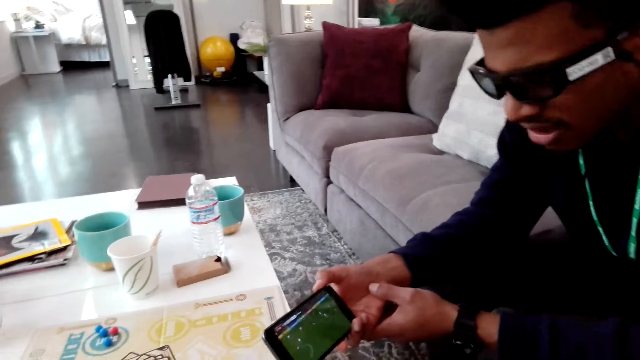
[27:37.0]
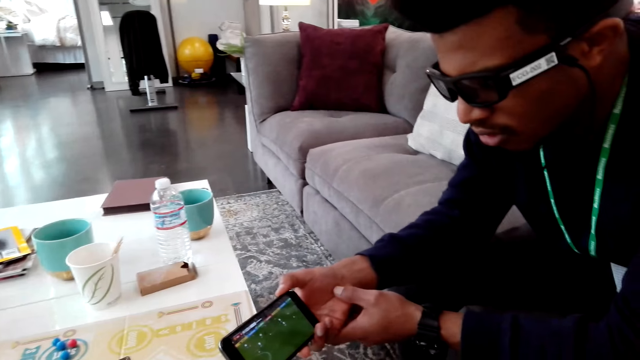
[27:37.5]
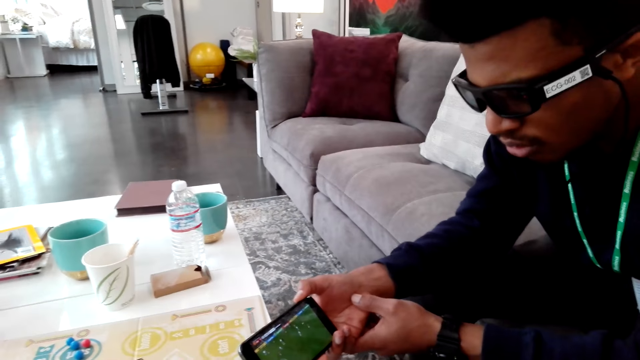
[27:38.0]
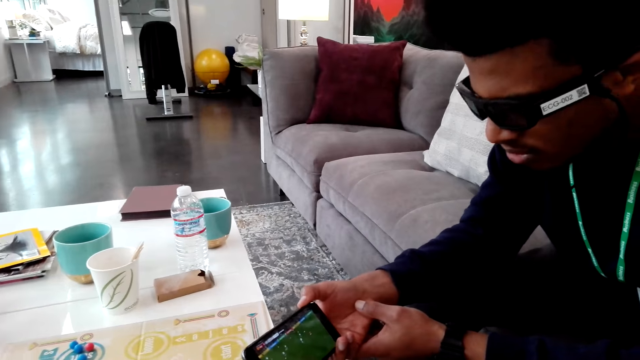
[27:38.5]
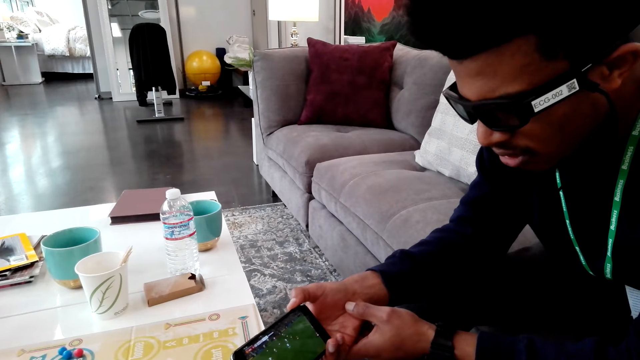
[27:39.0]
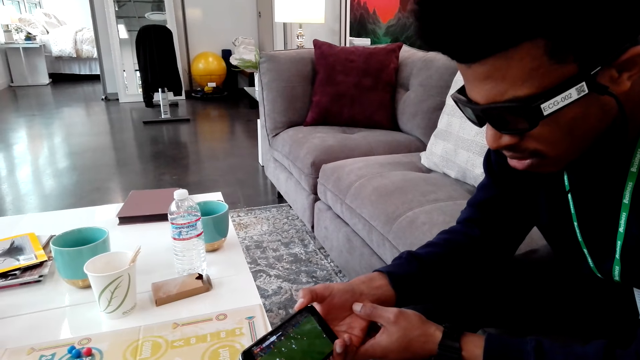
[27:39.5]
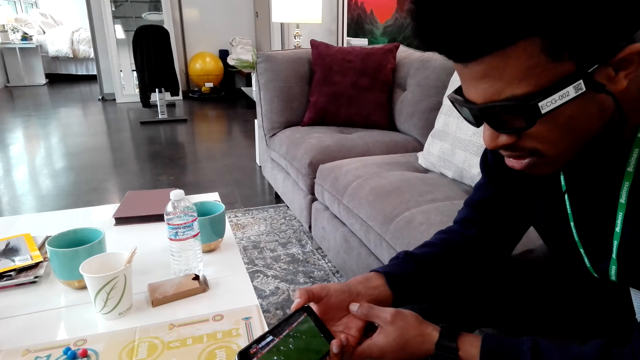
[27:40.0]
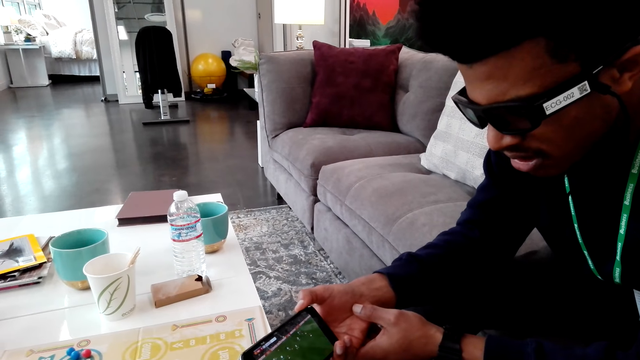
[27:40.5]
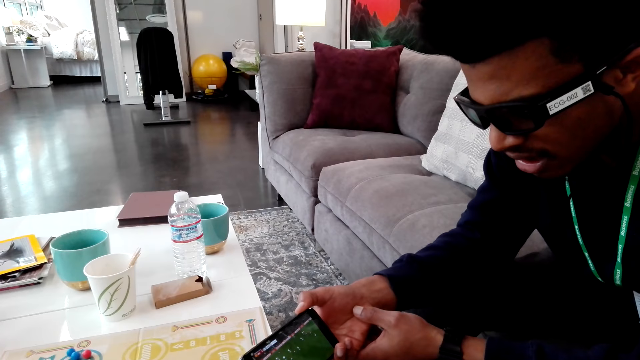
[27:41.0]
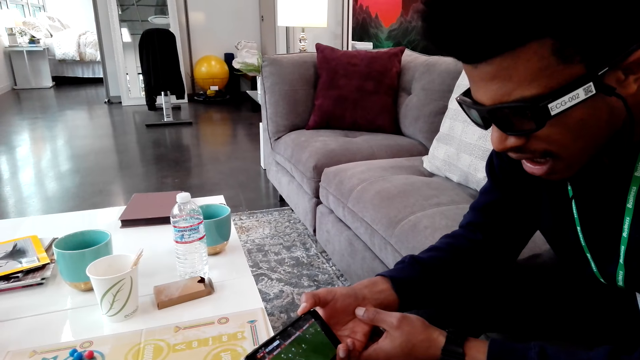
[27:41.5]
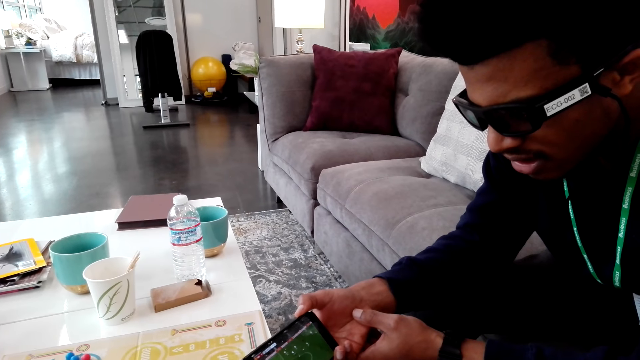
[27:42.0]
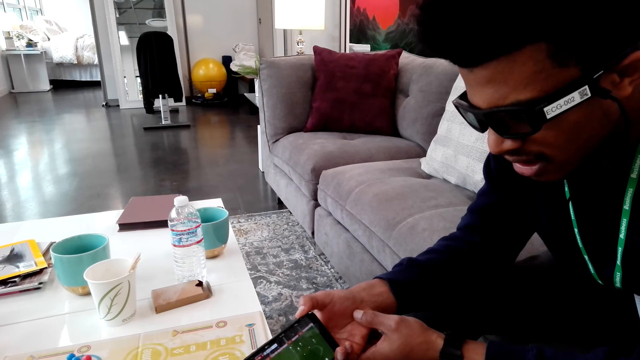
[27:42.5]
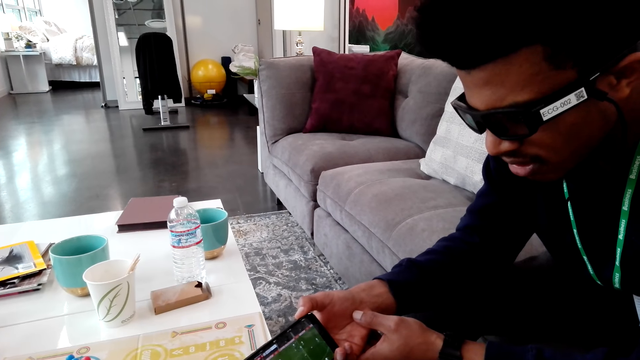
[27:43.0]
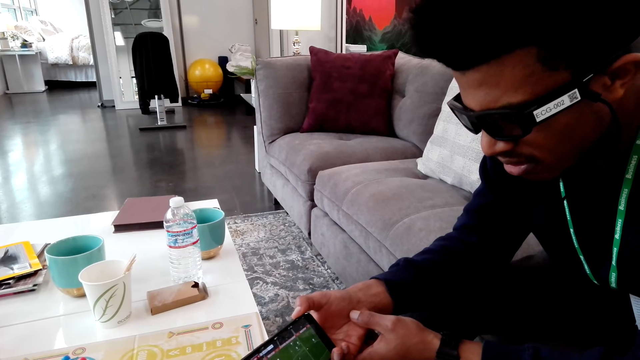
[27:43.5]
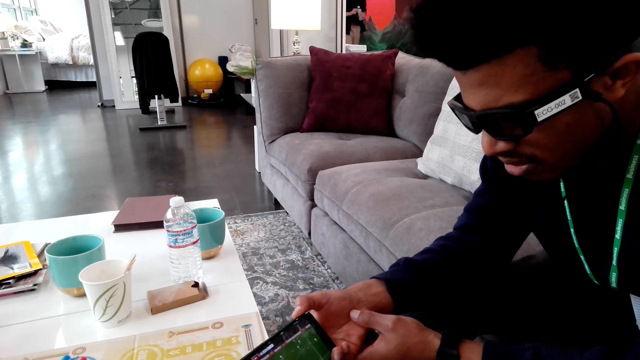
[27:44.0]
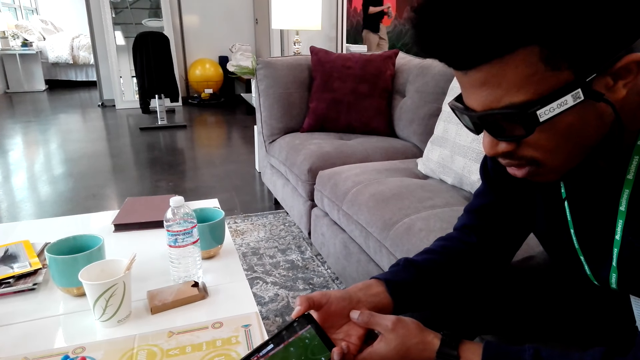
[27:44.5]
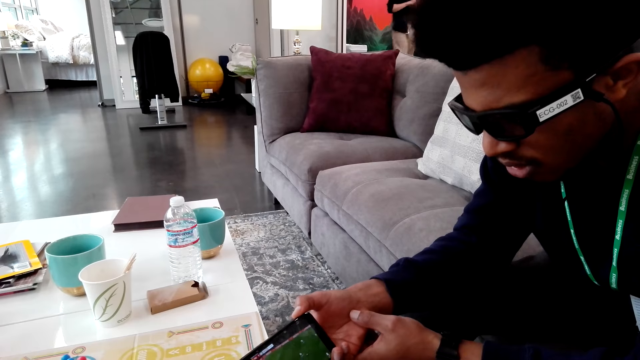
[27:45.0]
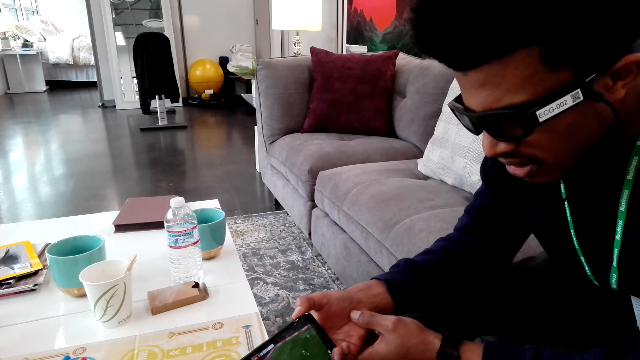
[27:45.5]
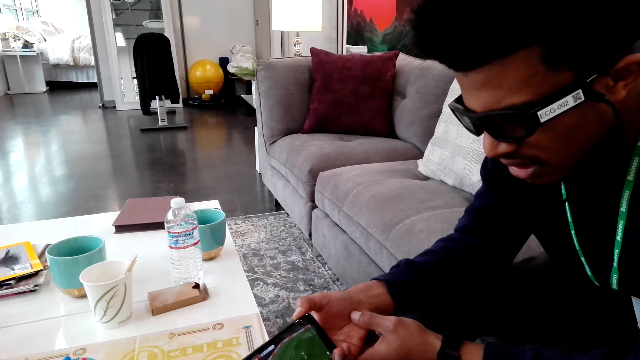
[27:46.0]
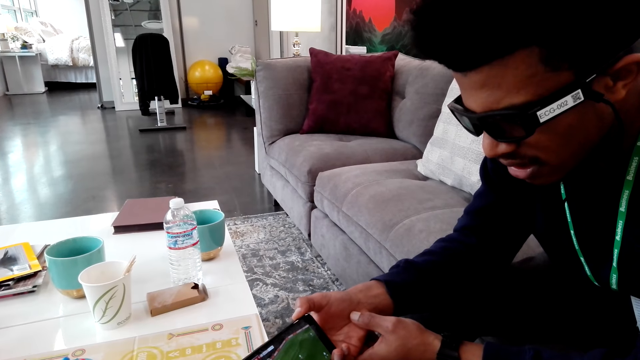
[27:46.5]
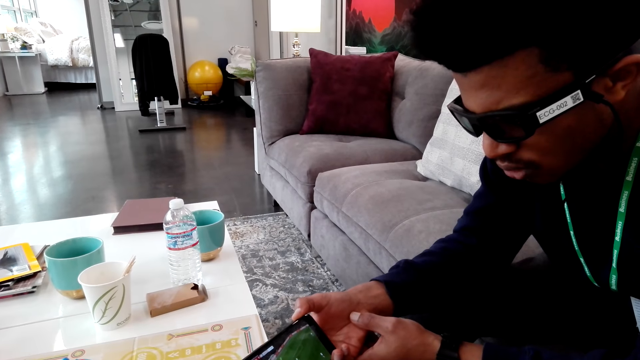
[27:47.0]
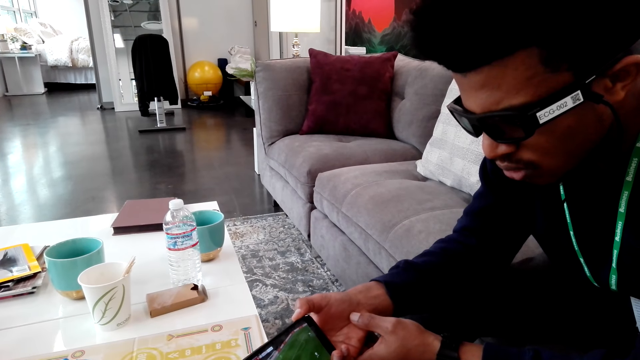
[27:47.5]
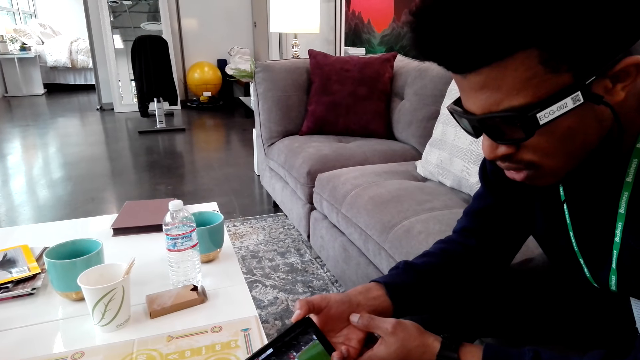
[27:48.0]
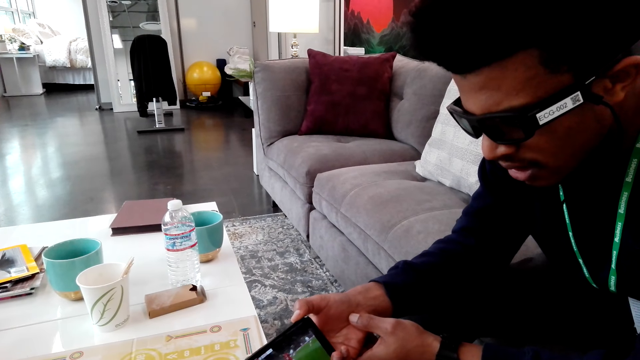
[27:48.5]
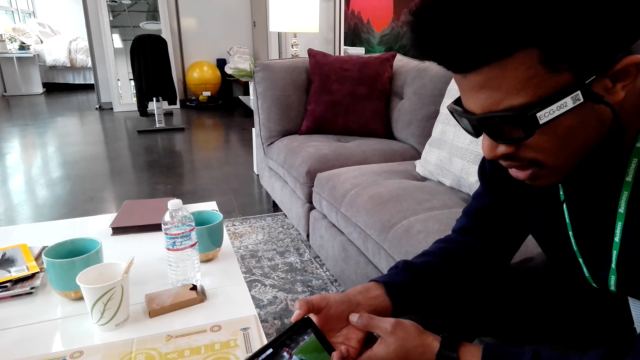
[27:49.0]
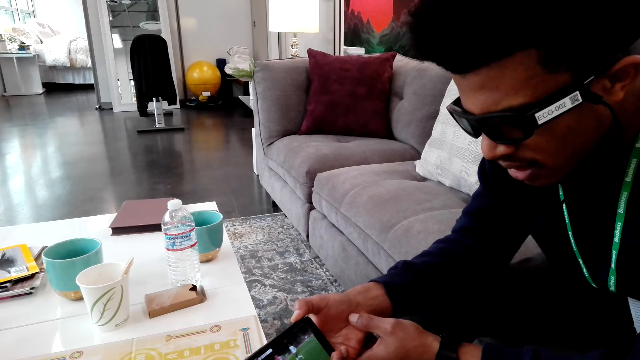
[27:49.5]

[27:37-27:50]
A woman walks across. A man talks.

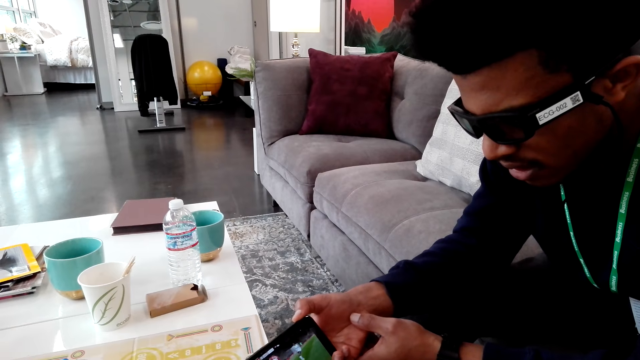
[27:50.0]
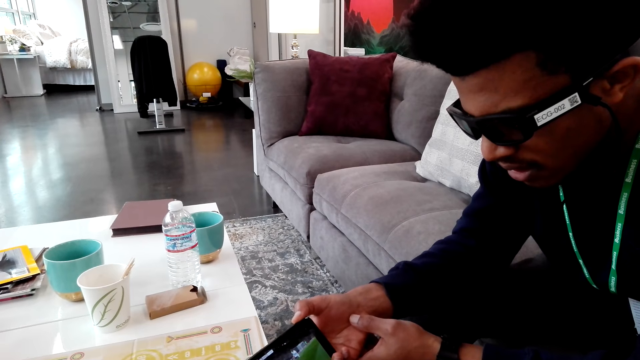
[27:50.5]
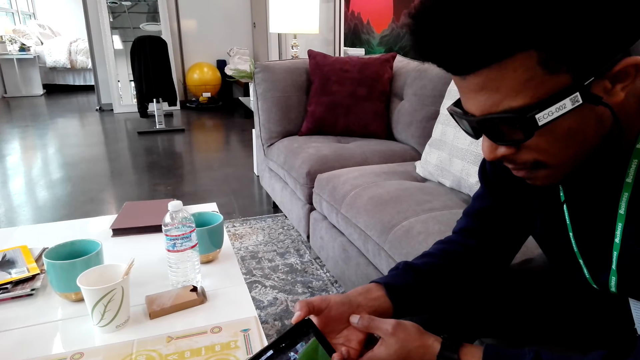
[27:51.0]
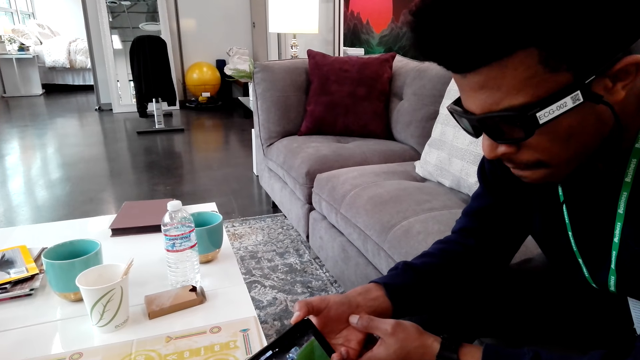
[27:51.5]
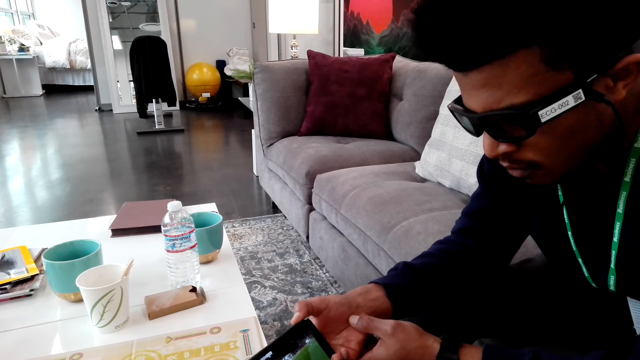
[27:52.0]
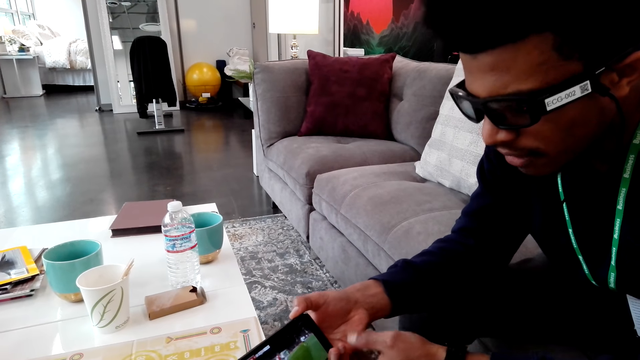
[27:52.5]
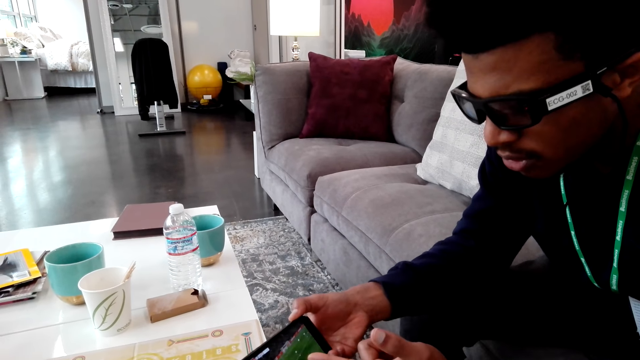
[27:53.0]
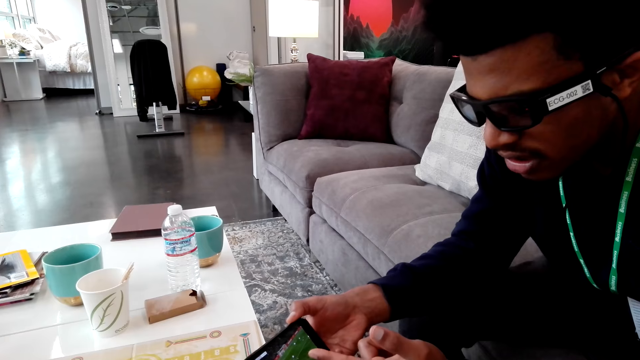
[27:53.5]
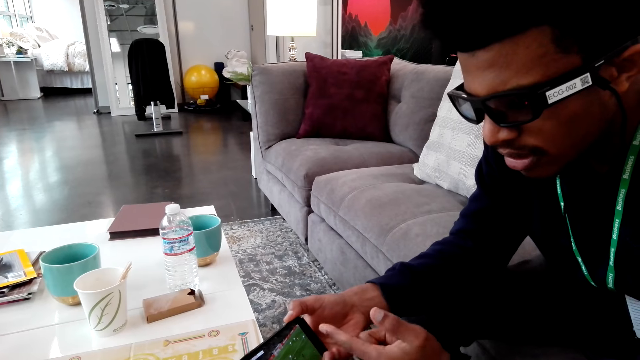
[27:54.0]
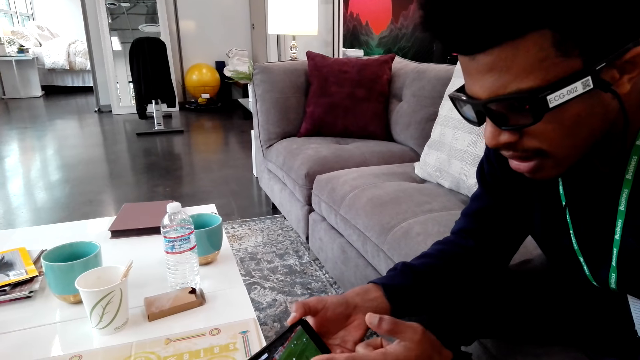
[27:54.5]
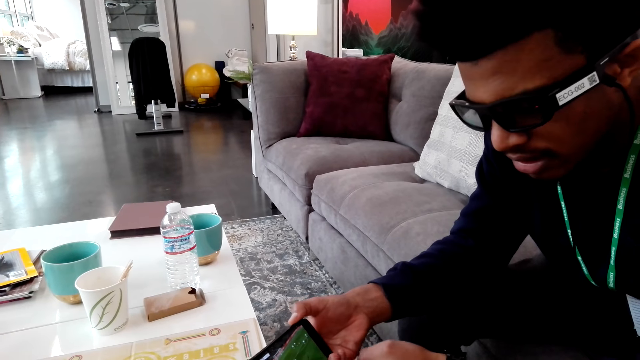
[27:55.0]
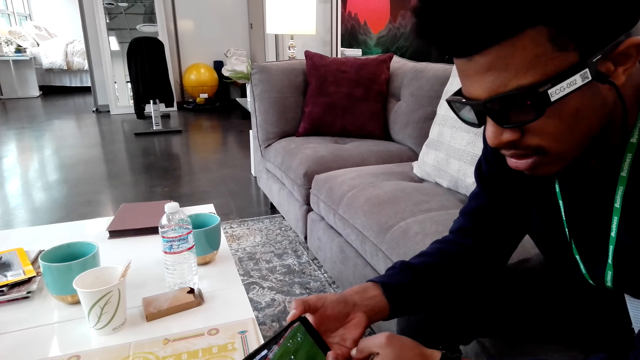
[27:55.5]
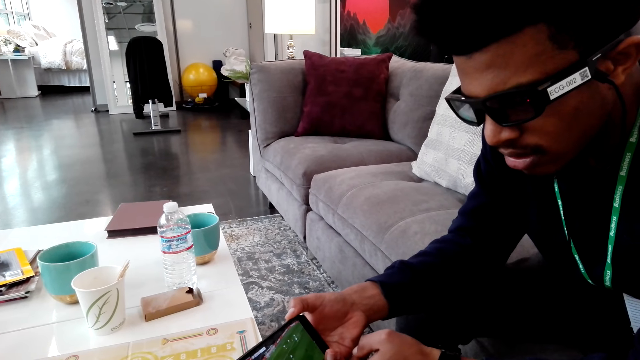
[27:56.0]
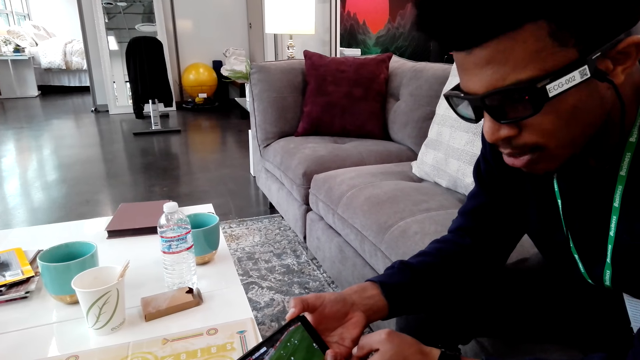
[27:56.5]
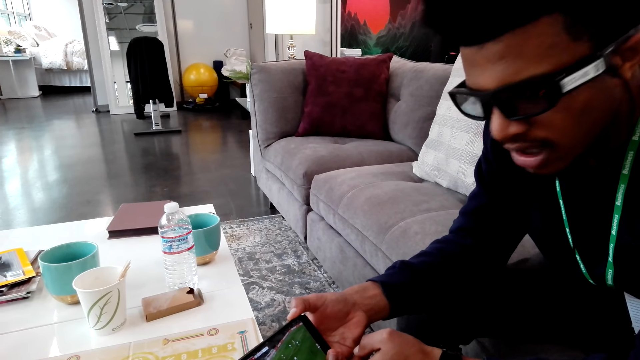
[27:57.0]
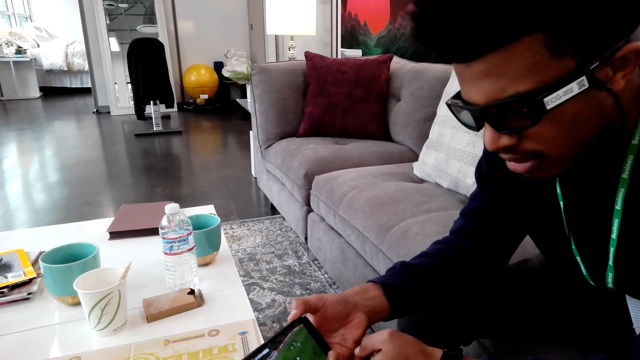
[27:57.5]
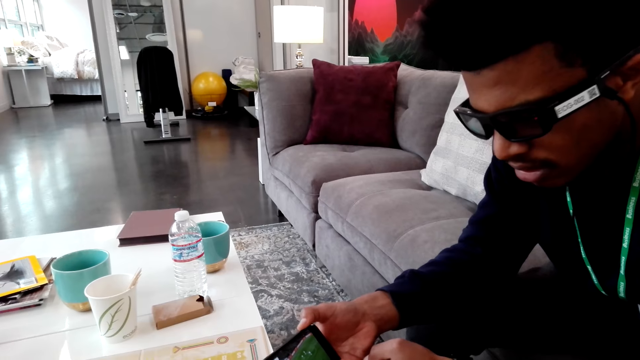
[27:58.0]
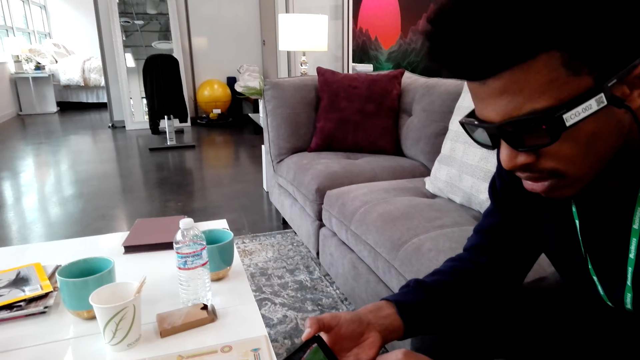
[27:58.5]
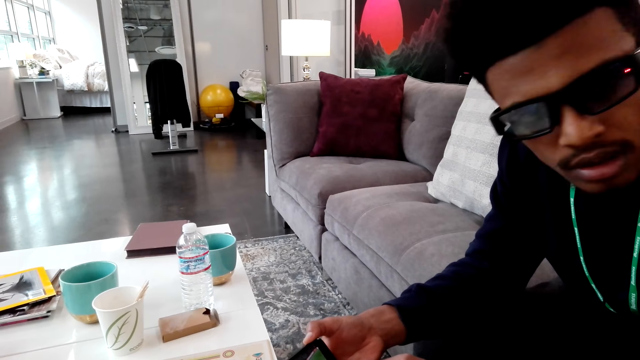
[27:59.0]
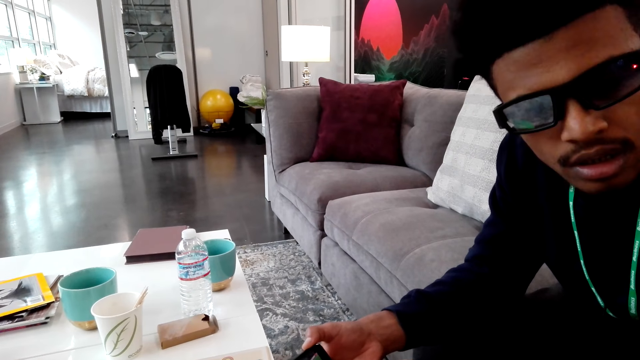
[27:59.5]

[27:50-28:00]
A man shakes his head.
